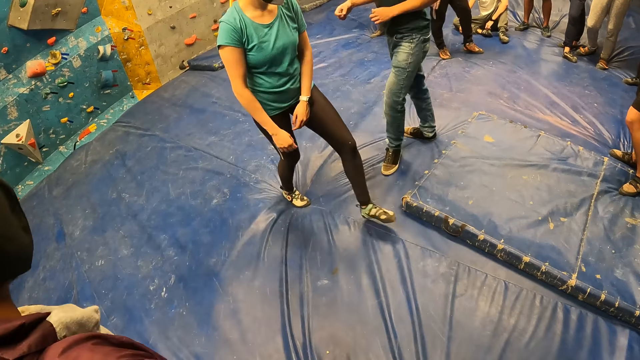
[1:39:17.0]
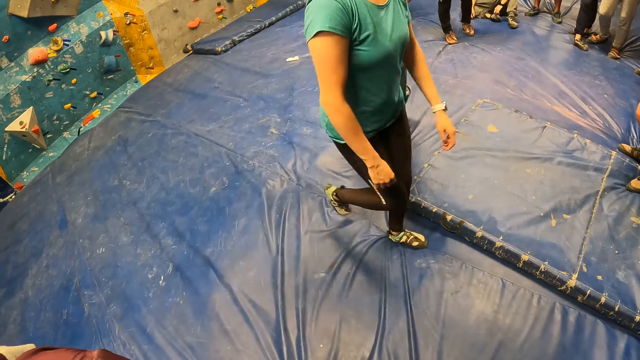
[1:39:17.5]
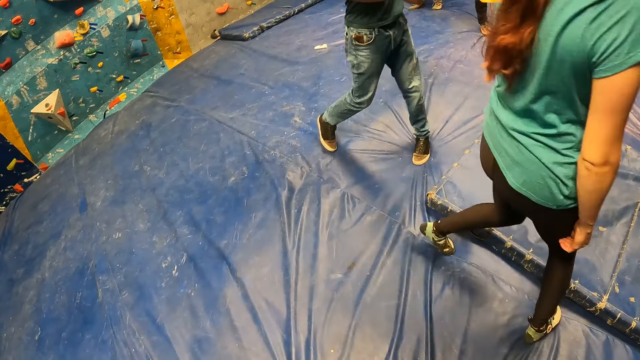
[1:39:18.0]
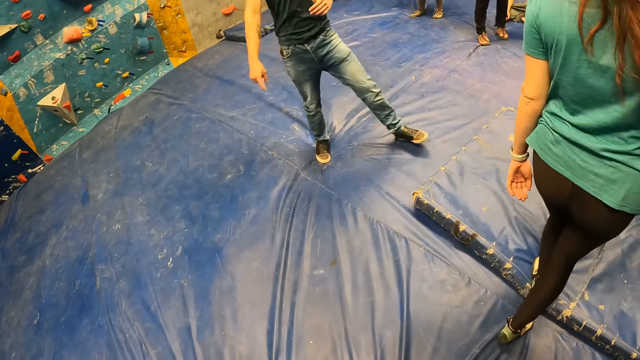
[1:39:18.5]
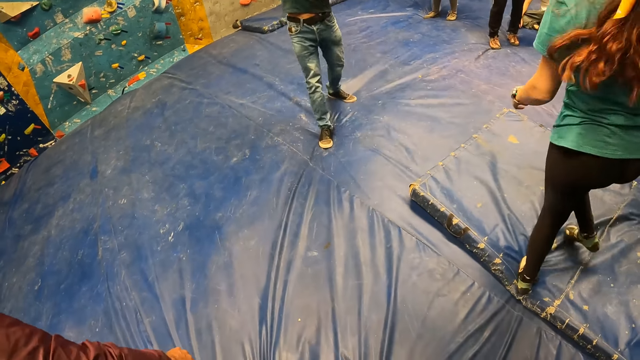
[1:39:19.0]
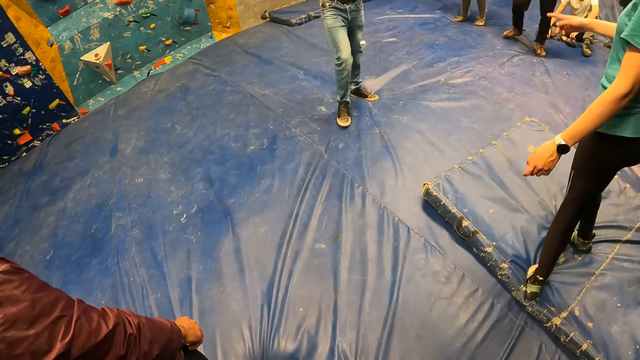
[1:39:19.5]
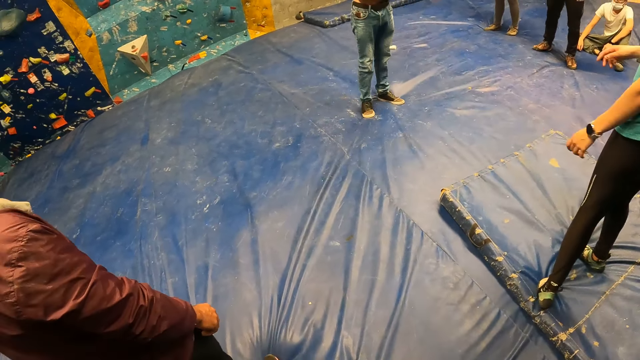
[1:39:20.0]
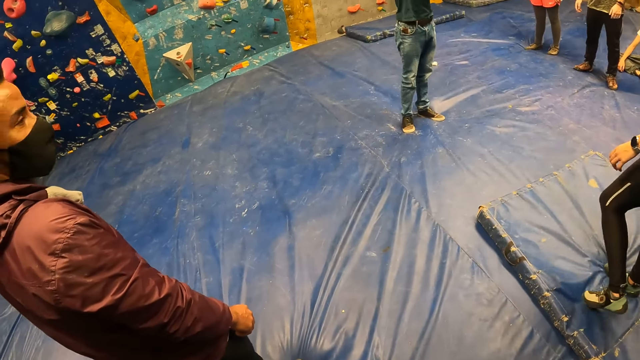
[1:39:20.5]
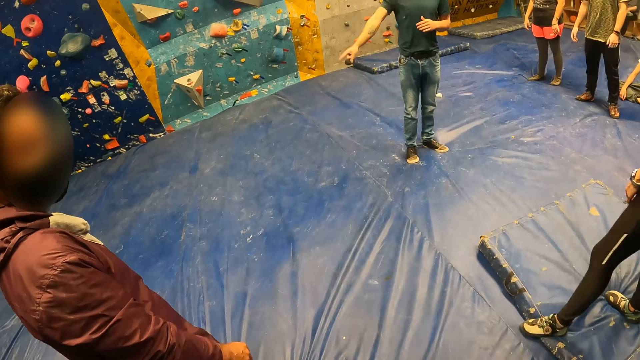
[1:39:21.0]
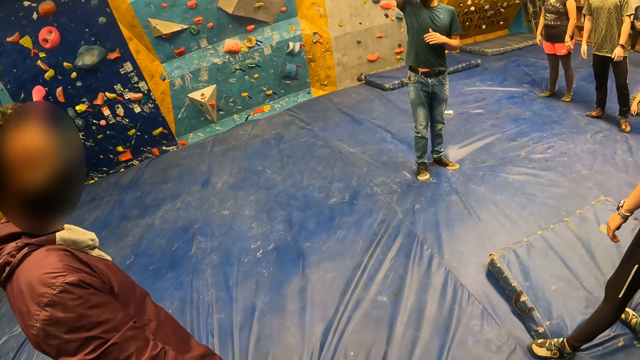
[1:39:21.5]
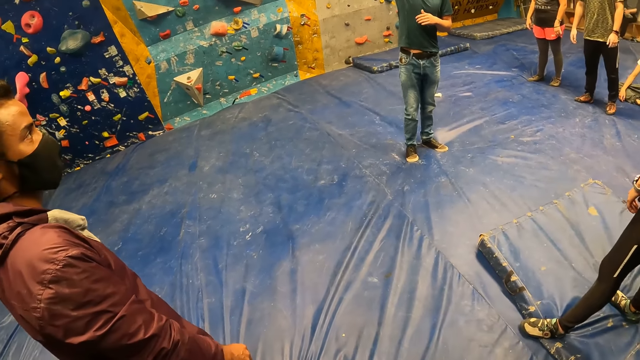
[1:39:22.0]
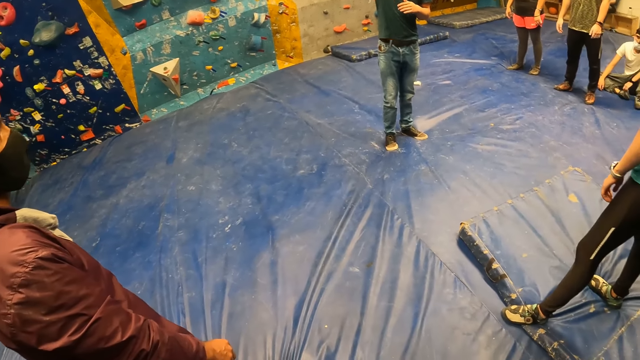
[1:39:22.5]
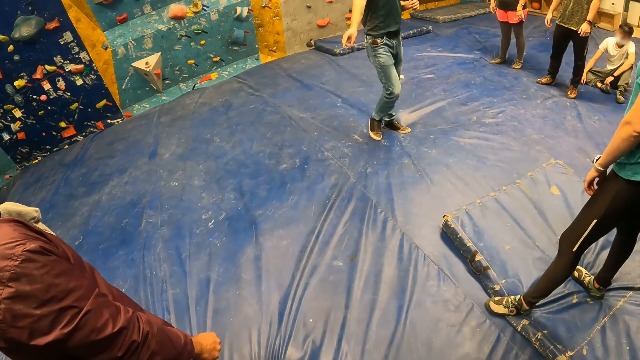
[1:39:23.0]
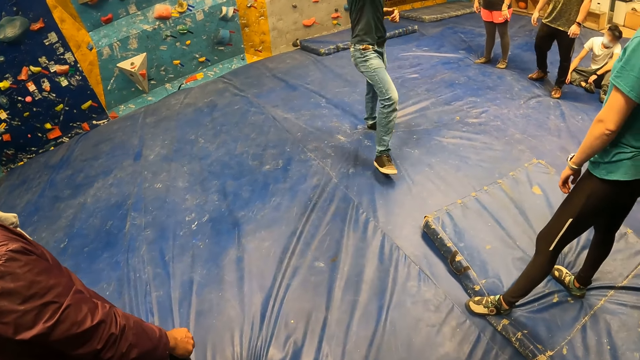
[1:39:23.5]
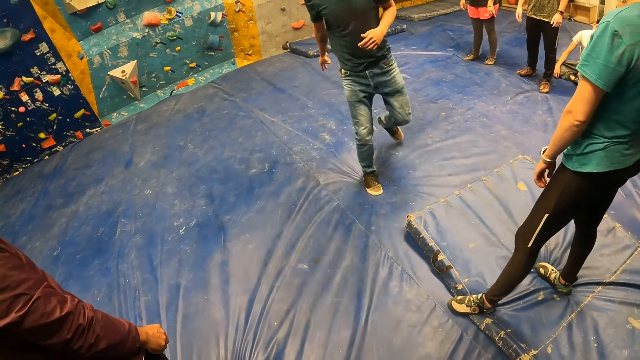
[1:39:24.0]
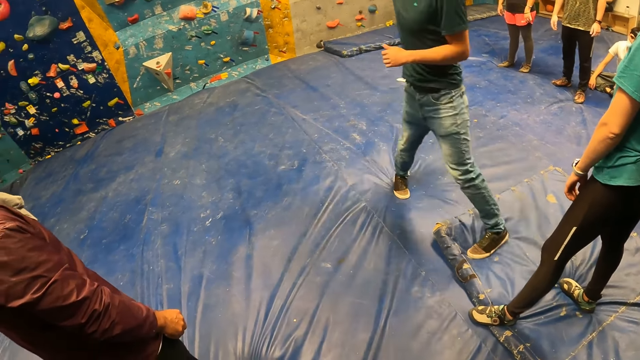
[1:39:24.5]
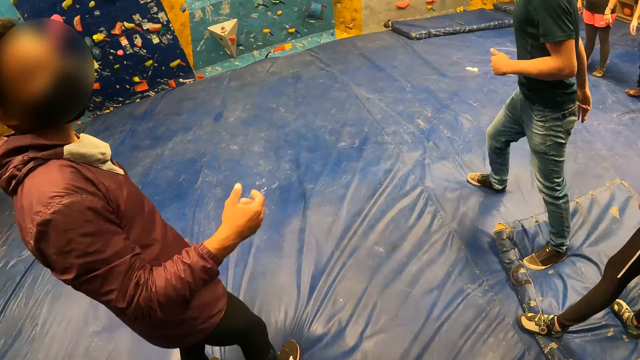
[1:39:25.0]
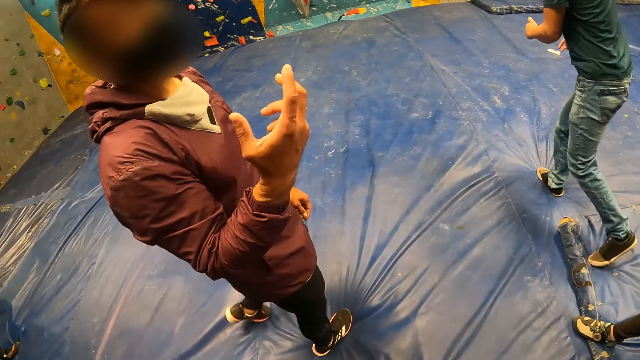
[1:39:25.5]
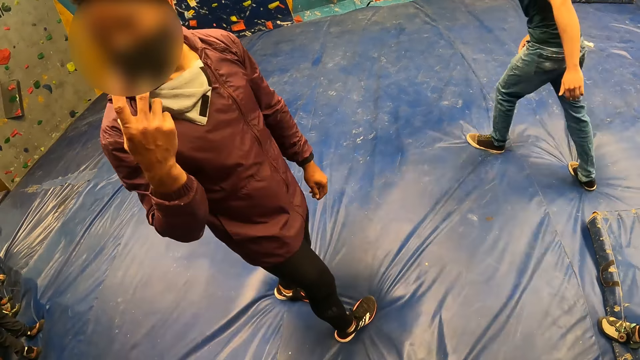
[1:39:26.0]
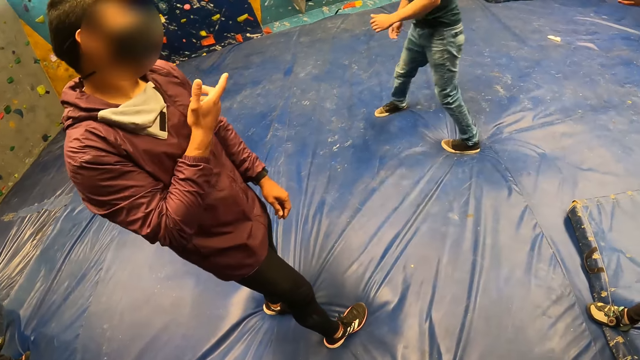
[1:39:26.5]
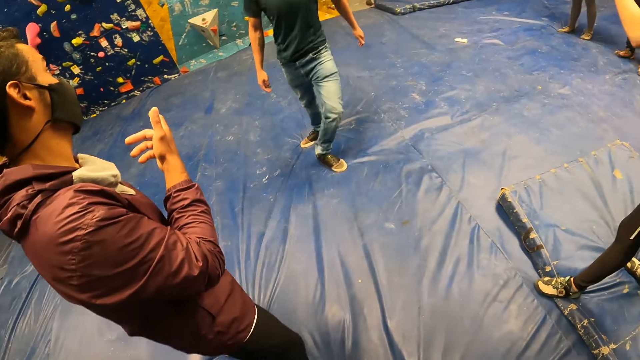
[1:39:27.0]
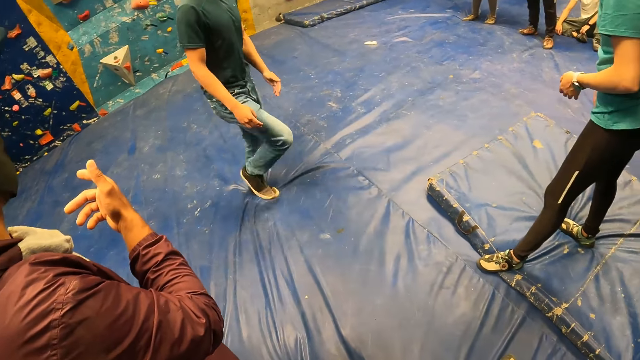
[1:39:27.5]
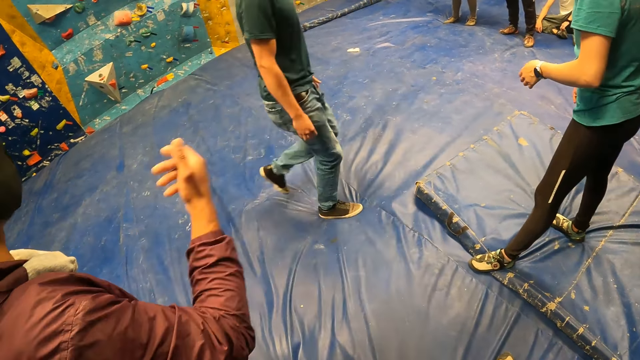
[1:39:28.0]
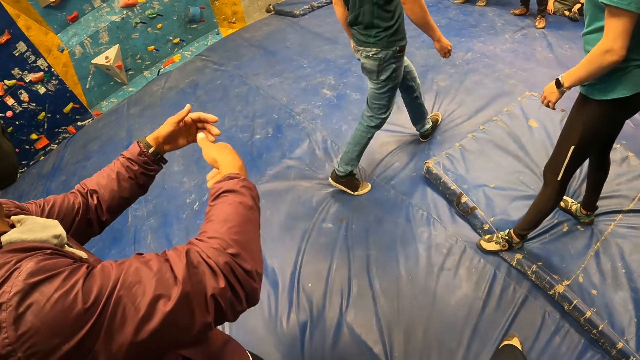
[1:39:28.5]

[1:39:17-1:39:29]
The man interacts with the group of people in the room.

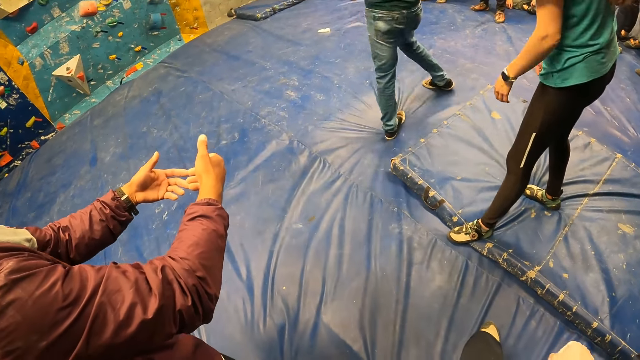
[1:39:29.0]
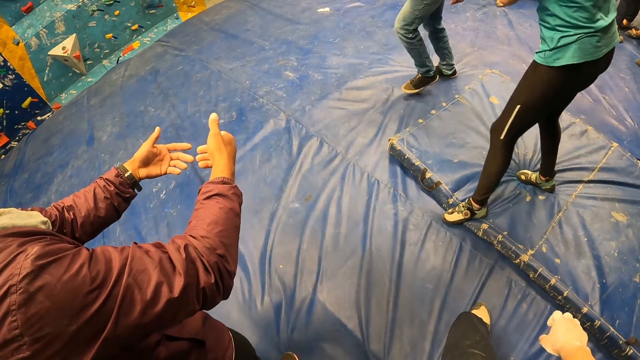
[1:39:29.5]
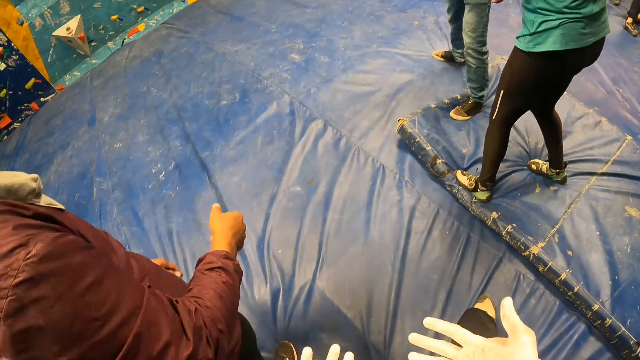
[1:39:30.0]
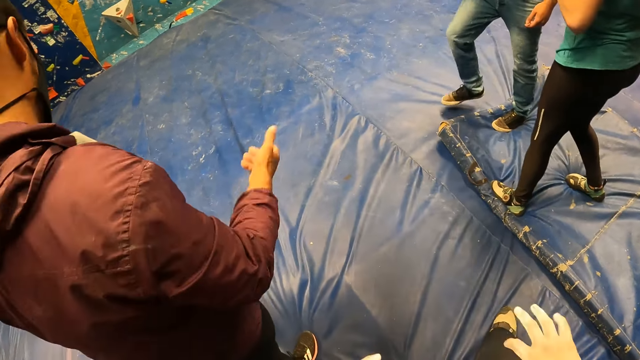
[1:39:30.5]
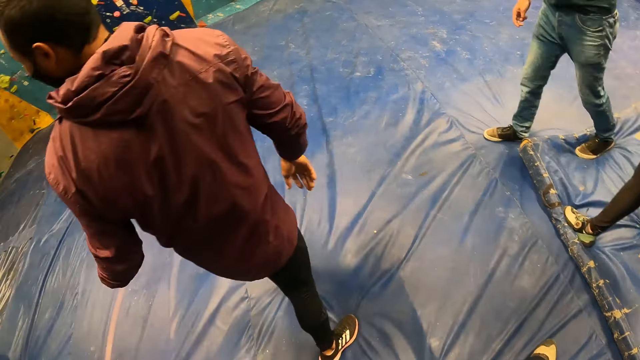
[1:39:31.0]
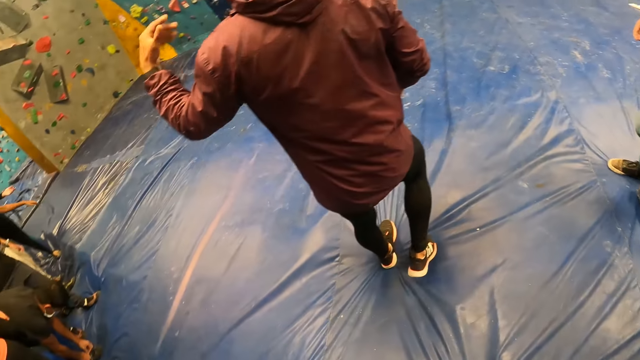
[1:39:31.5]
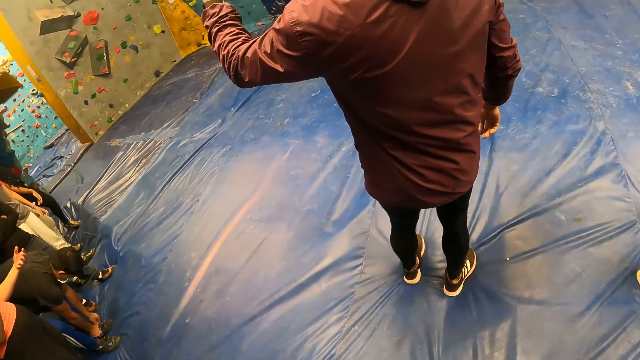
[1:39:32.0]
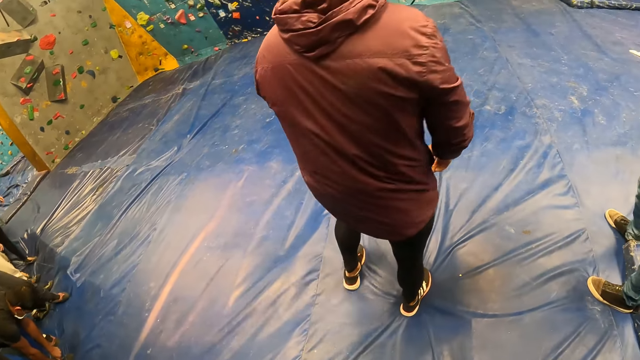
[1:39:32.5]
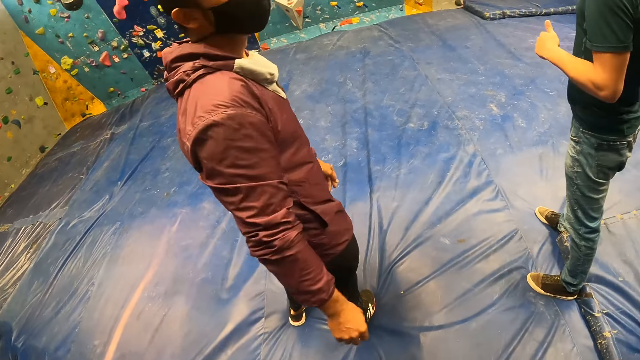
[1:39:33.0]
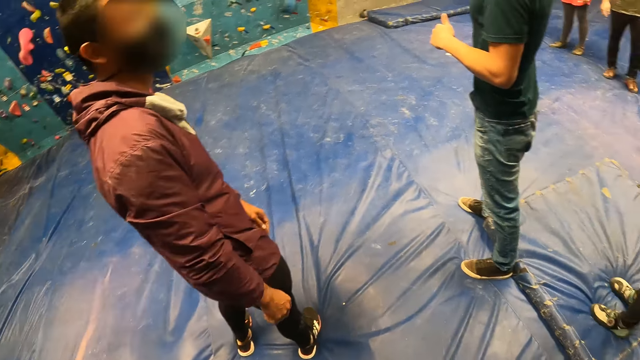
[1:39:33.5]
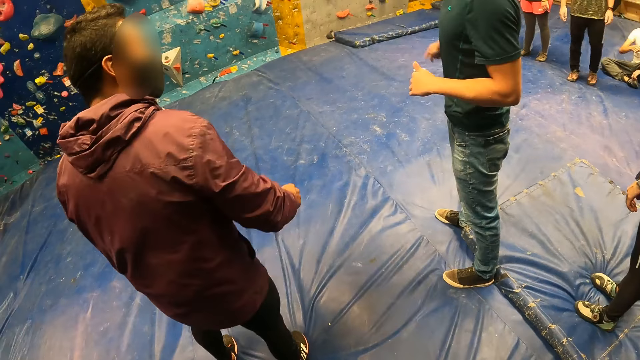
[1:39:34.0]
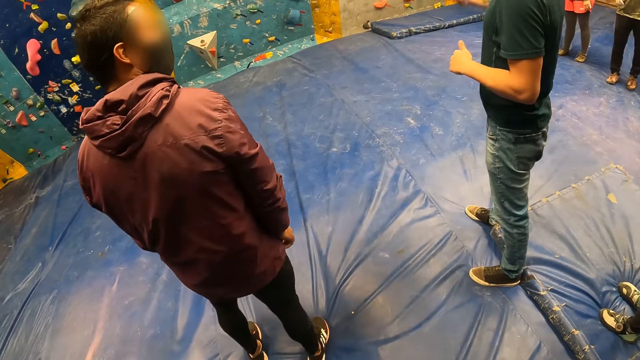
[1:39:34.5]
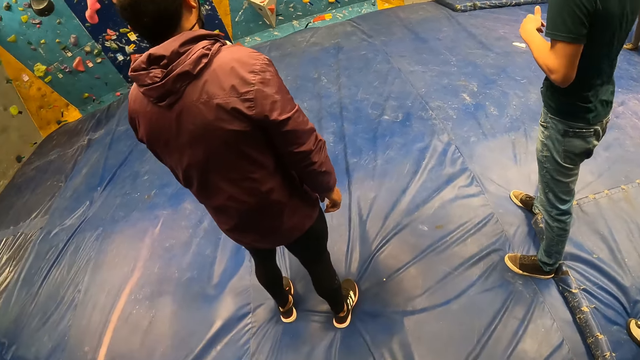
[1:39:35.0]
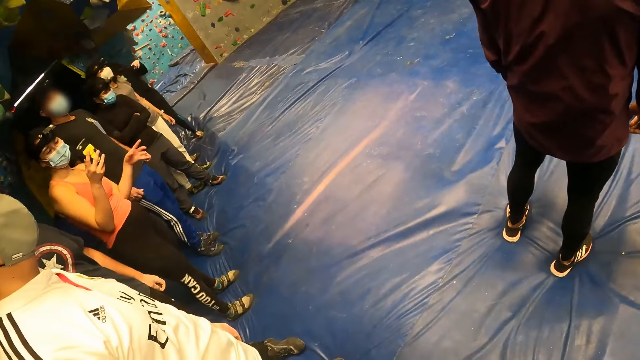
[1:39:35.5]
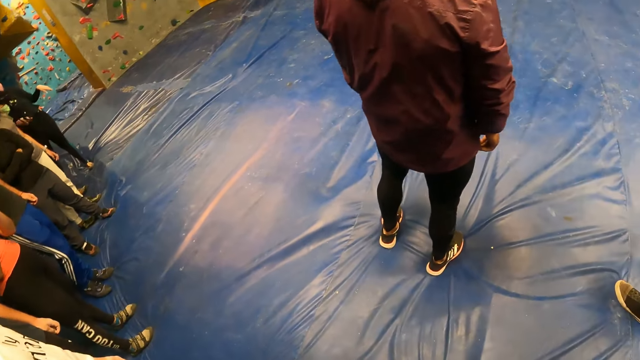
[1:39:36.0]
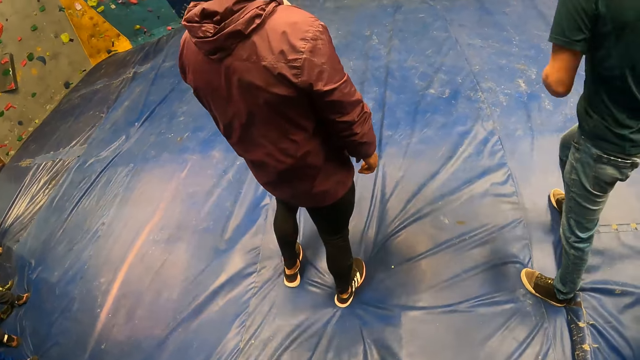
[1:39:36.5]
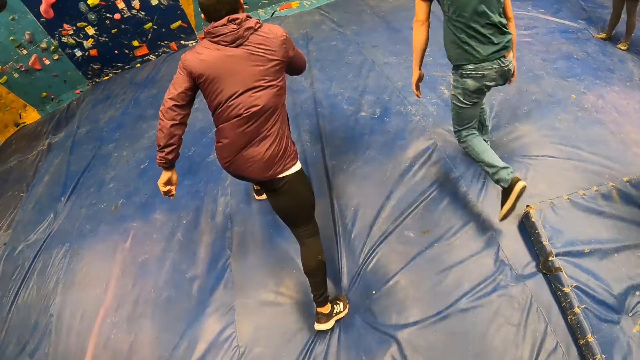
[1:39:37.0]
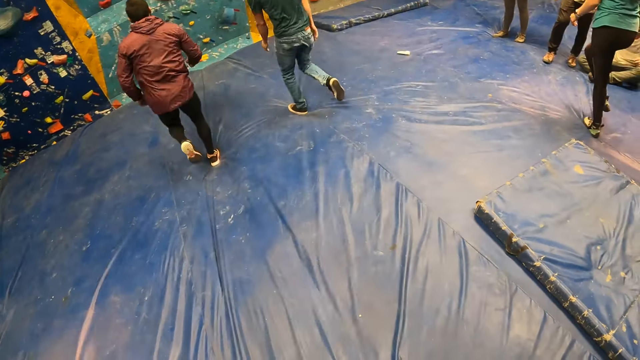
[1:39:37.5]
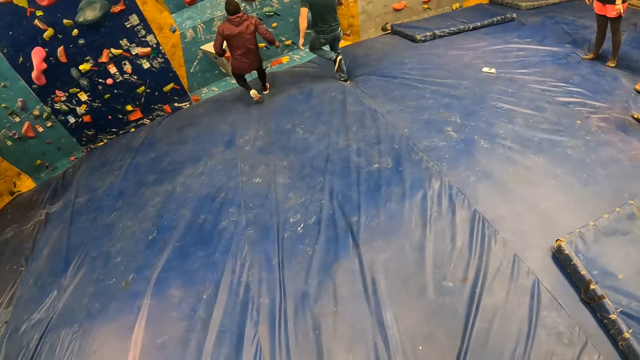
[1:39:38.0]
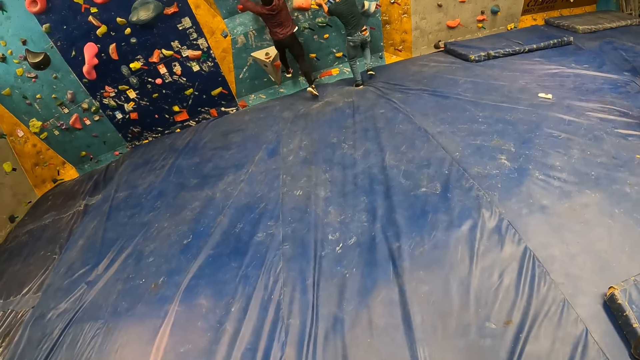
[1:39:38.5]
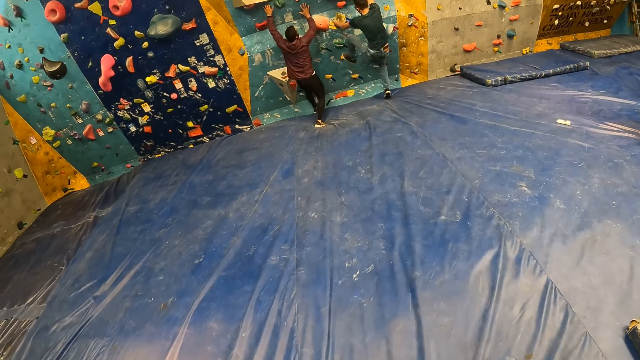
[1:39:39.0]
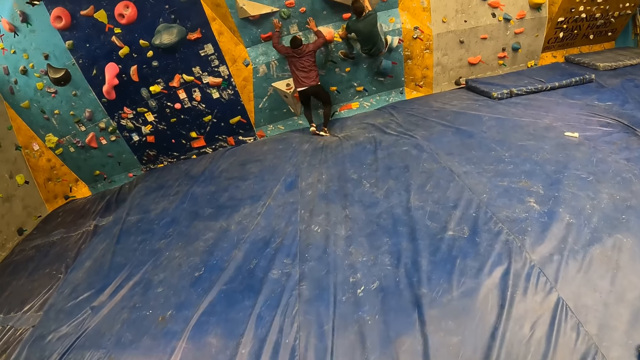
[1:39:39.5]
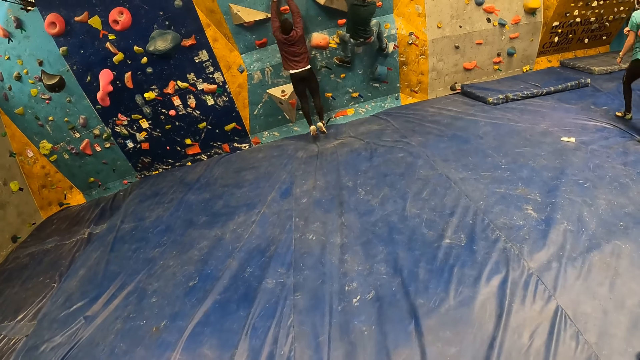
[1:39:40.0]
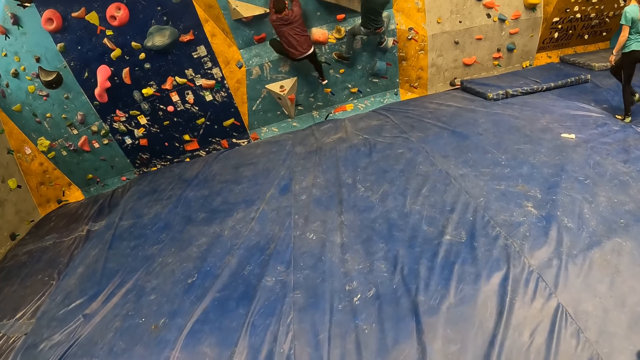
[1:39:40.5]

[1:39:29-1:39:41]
The man runs on the crash pad on the floor towards a wall. Another man runs on the crash pad on the floor towards the wall. The first man climbs the wall. The other man climbs the wall.
